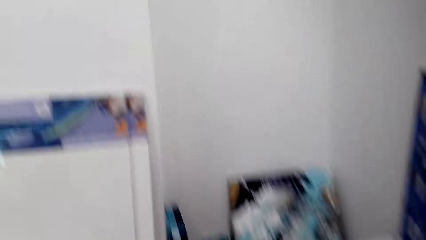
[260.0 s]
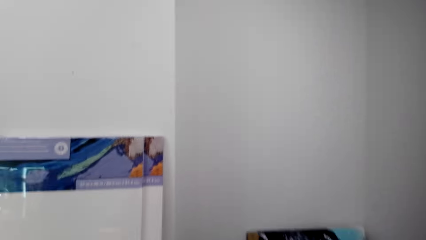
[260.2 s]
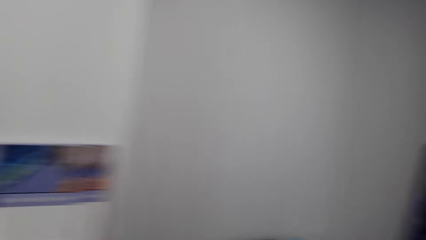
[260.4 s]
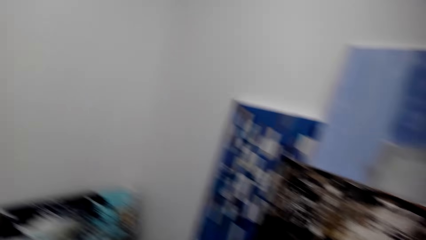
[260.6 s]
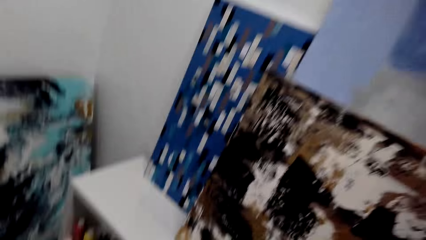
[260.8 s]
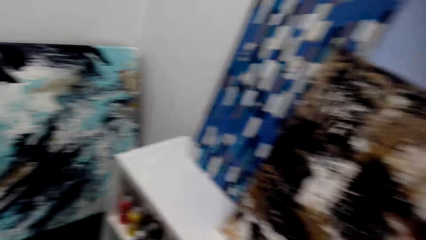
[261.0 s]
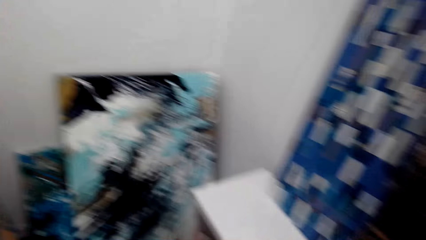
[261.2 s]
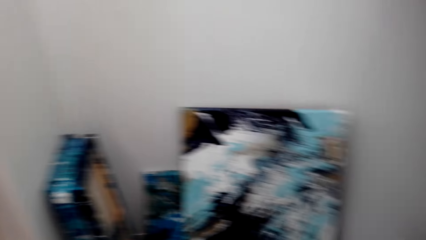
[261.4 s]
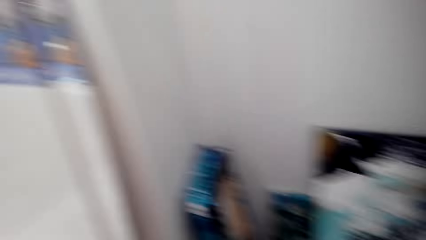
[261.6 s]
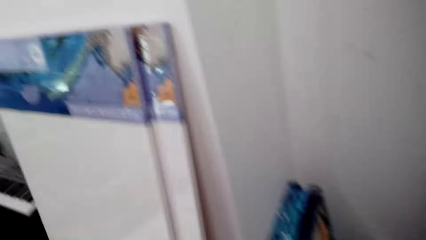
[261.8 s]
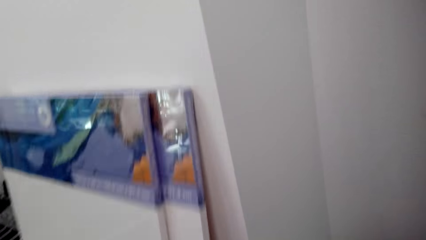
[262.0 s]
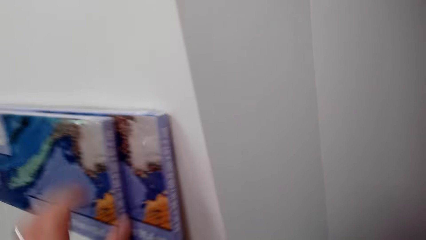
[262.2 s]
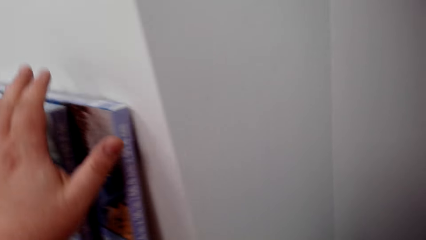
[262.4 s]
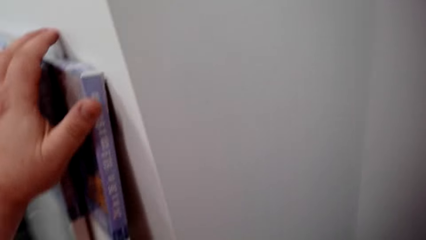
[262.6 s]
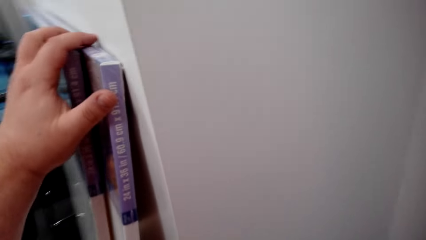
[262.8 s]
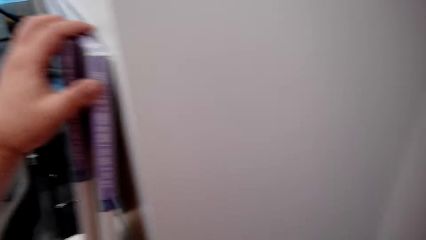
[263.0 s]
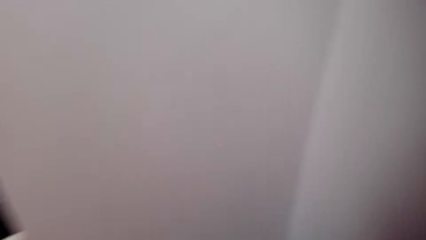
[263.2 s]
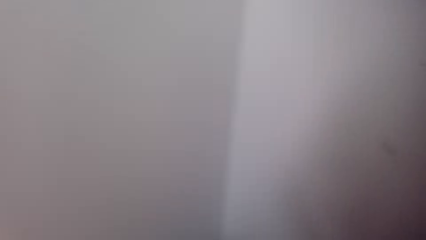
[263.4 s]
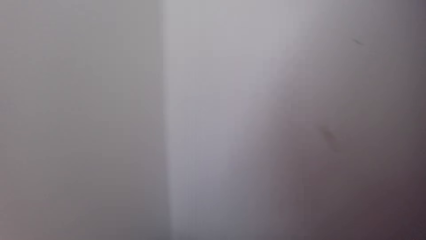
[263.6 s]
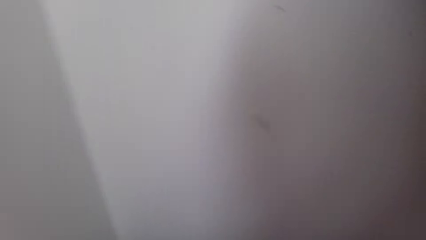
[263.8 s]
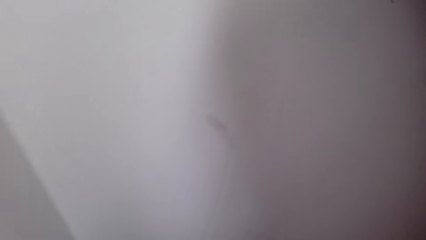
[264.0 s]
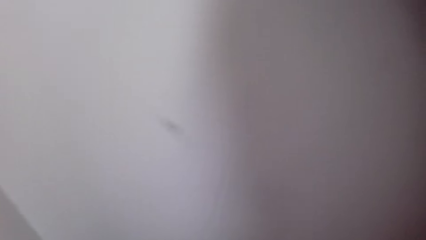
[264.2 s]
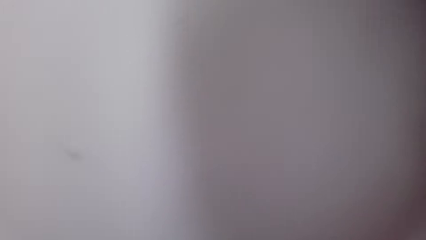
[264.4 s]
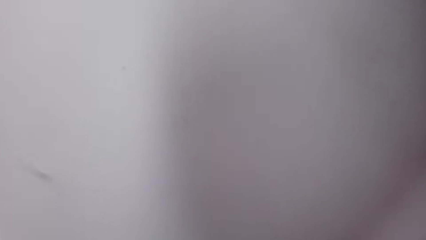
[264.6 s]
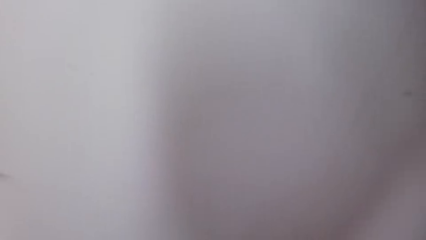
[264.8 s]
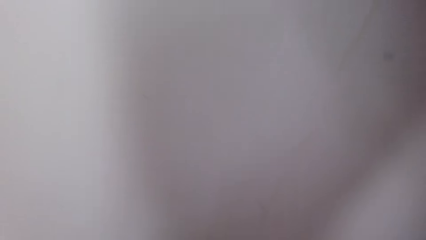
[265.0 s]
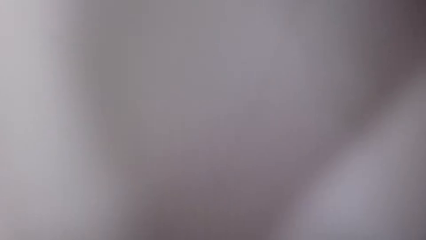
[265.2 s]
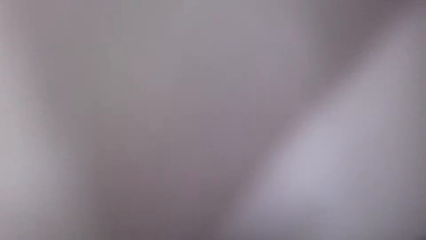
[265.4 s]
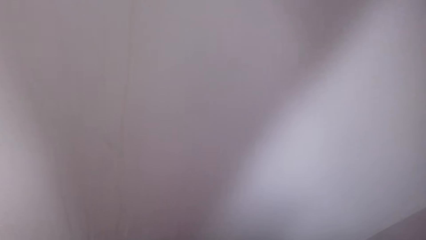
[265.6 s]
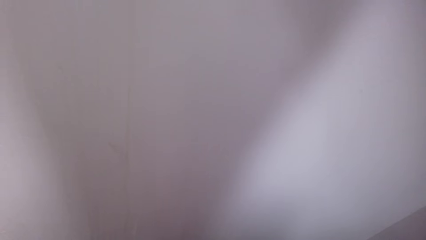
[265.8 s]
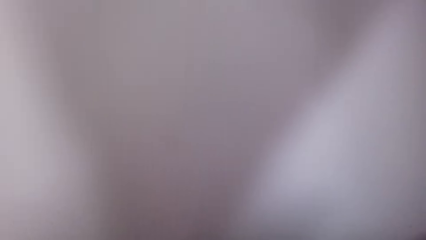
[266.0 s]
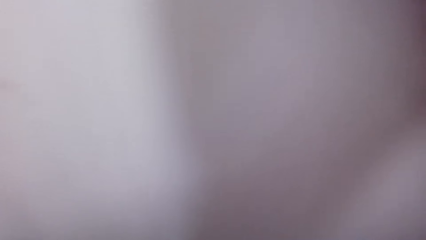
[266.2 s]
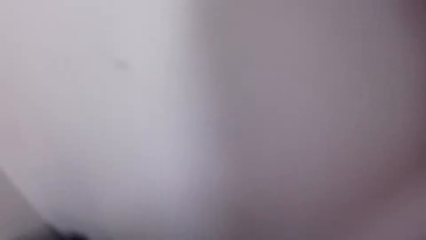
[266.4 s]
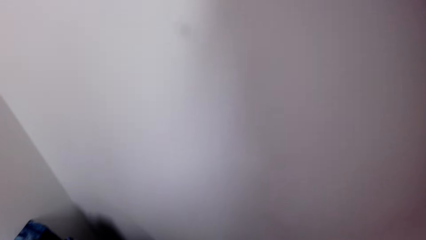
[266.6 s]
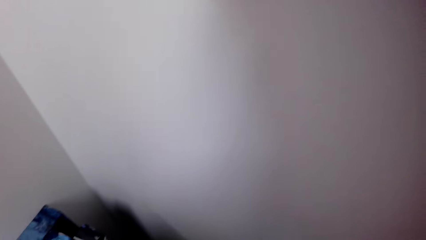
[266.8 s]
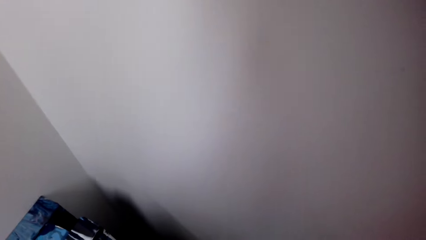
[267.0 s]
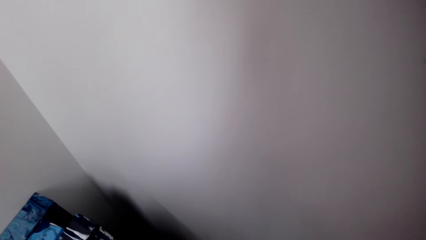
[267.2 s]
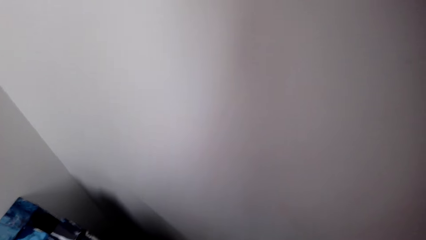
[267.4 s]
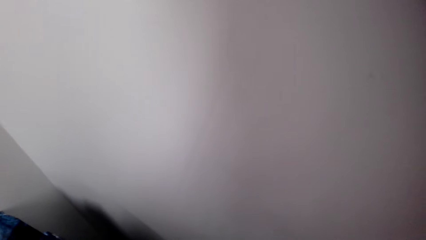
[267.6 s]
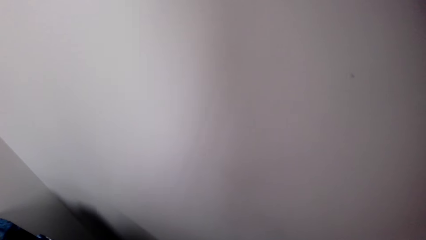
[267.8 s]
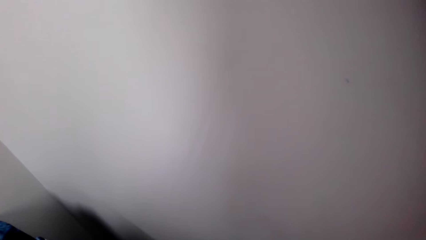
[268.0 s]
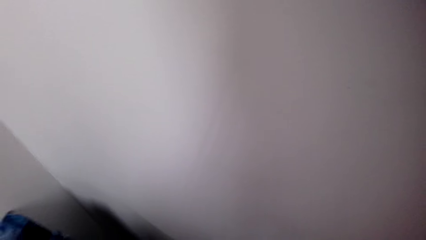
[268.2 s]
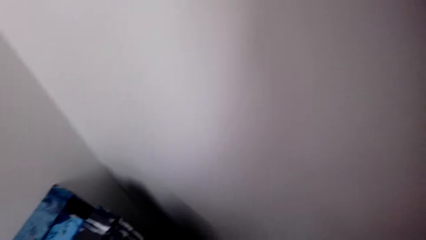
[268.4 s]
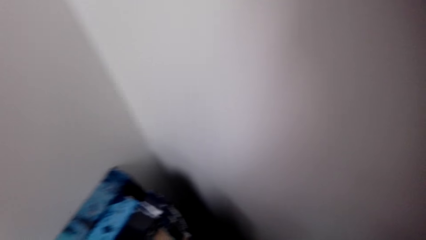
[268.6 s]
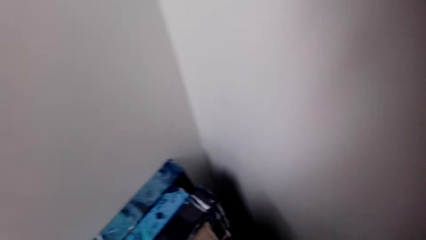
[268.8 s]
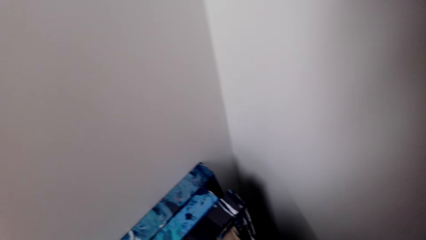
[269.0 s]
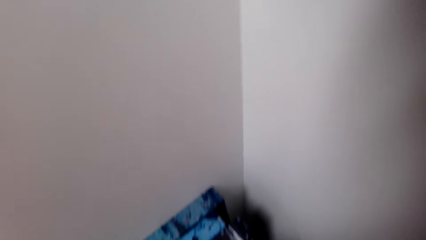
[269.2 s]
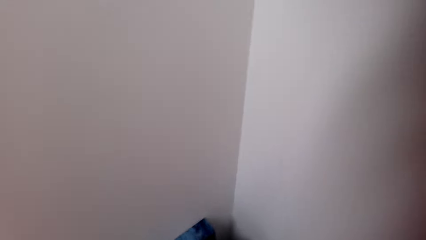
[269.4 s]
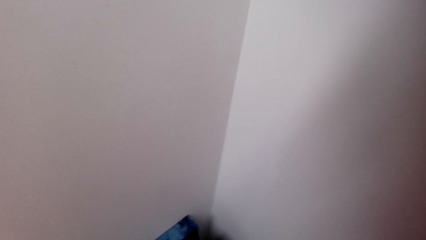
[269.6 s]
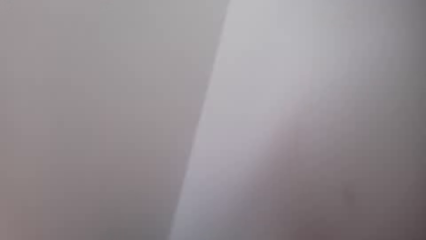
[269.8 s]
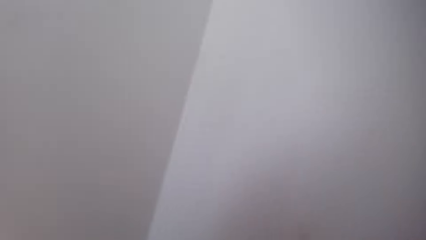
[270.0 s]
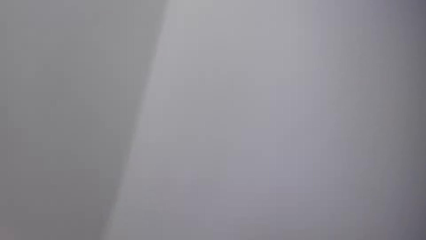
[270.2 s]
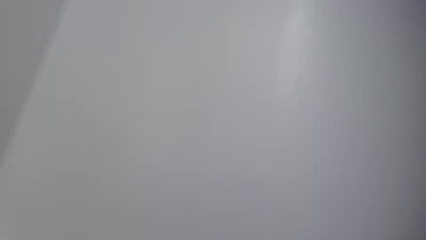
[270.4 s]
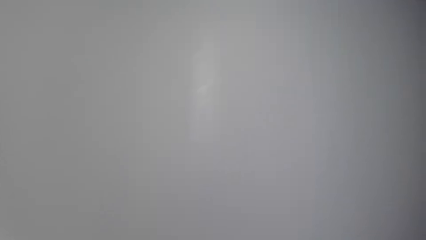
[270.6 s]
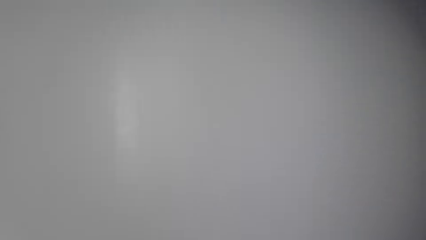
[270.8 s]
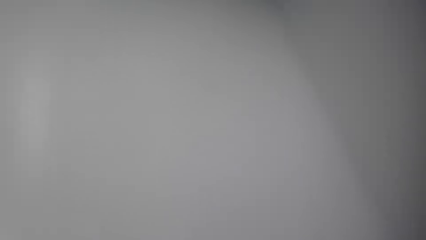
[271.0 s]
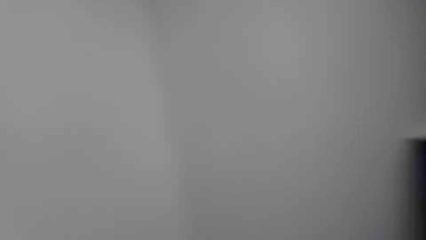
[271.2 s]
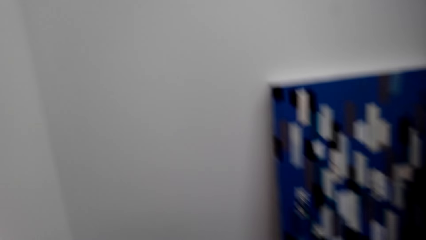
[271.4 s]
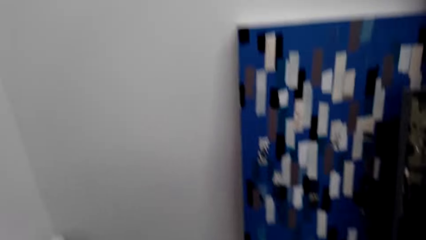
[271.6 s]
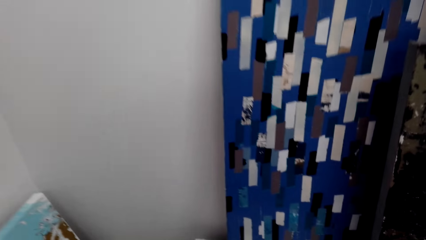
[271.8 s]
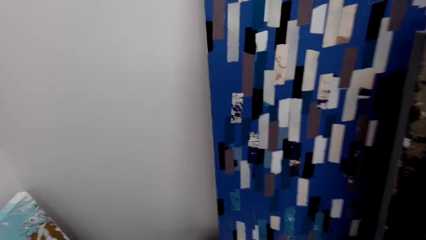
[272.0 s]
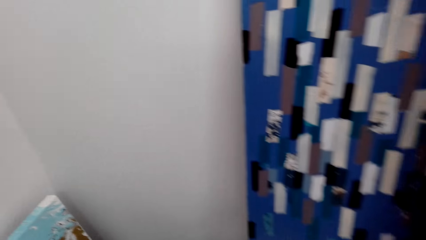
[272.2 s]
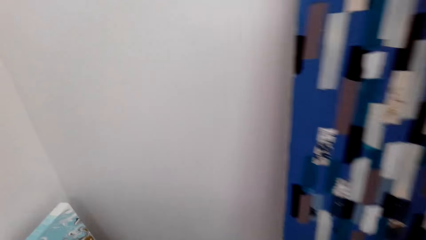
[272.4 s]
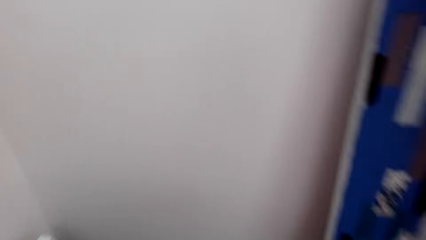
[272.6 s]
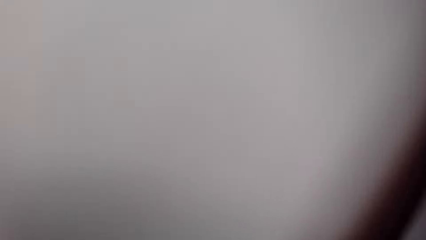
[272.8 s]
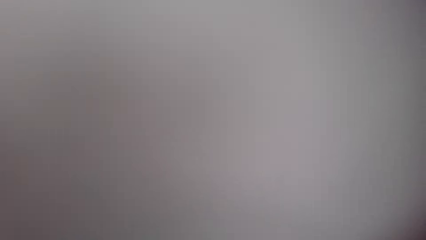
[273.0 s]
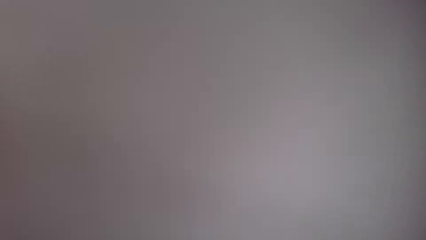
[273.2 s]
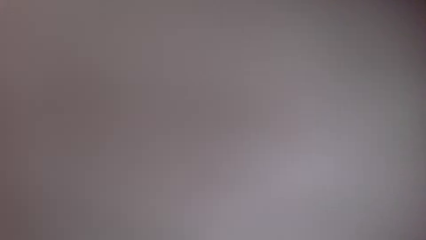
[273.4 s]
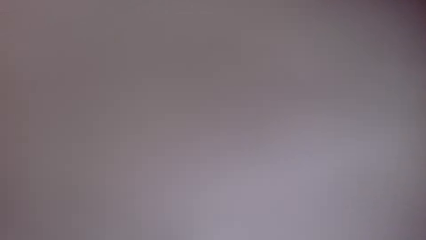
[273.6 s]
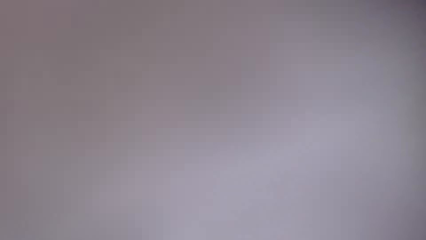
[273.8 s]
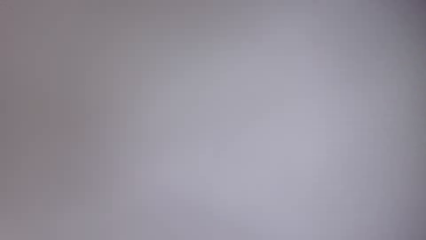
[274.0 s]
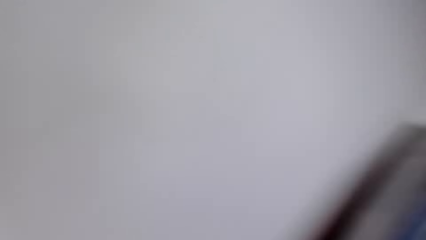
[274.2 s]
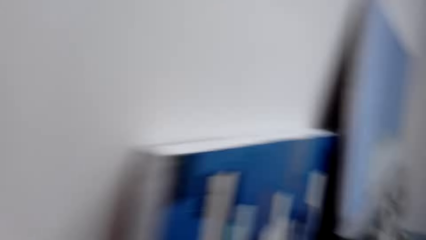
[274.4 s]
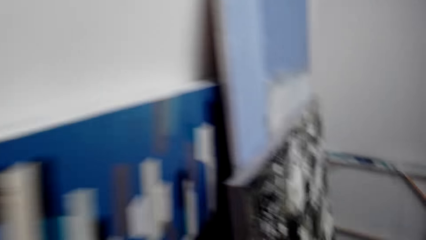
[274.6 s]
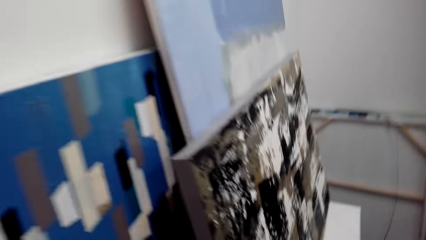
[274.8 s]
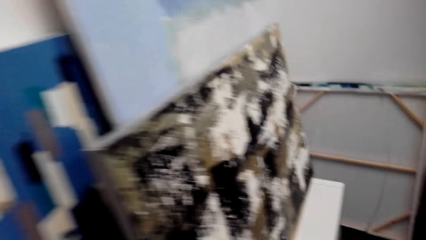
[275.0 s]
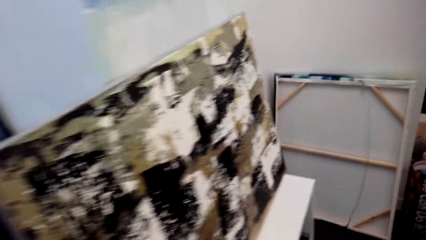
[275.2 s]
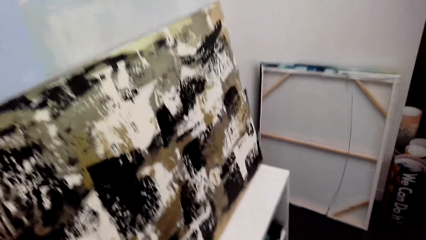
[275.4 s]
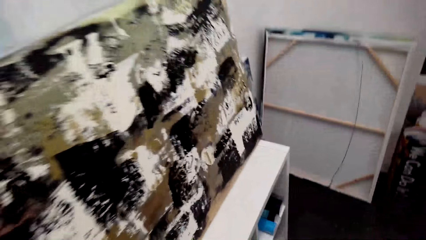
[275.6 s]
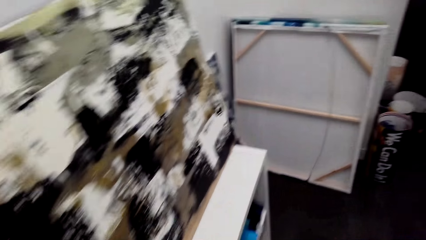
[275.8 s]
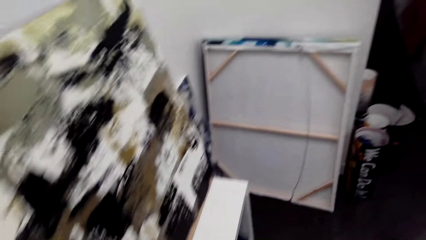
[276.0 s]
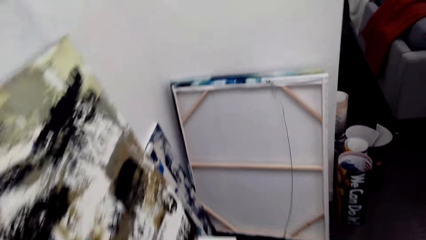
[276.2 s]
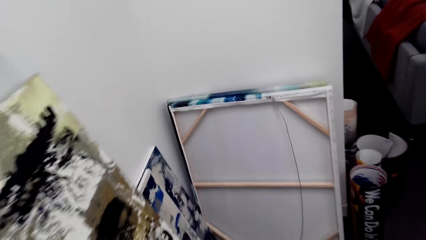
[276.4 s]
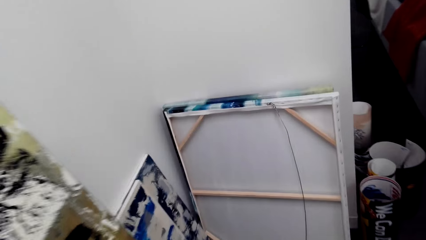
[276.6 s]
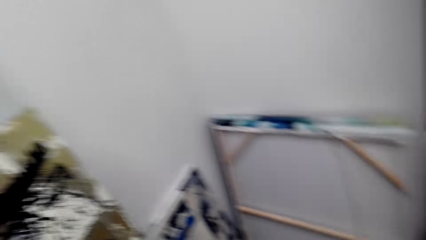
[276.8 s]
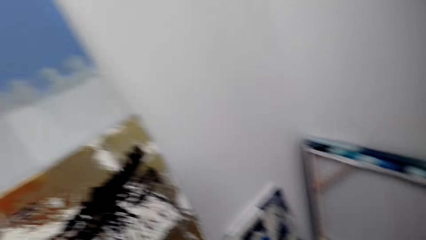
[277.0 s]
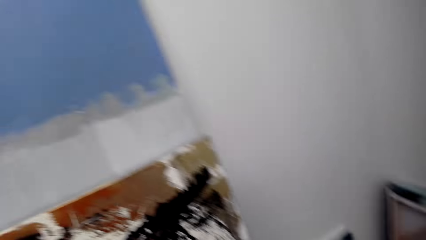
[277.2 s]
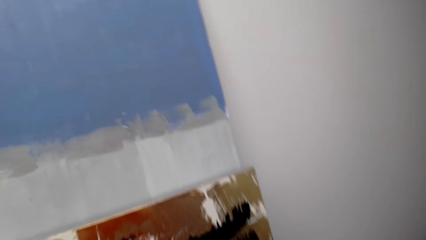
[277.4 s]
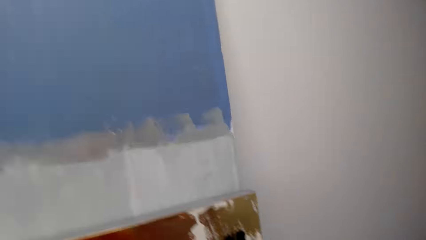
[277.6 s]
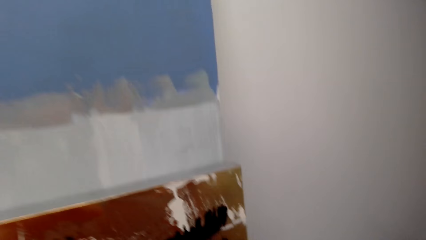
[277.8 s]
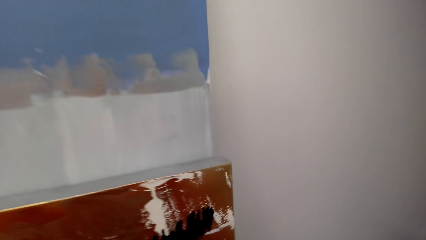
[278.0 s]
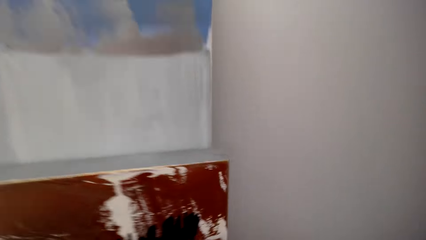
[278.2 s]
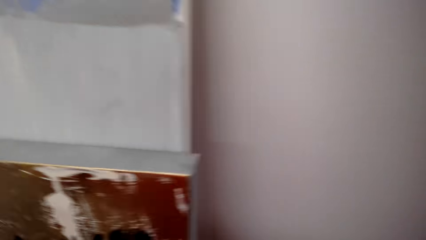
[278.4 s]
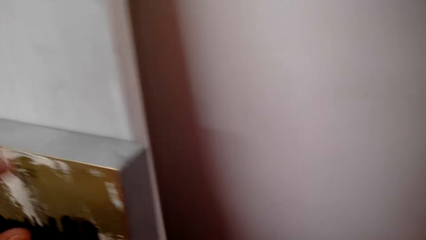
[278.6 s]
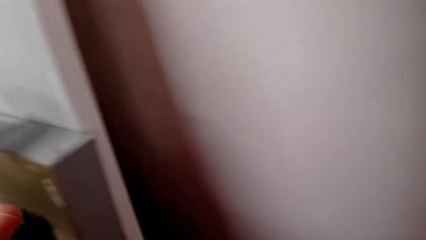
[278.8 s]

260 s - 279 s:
The camera wearer walks near the wall art pictures. They touch the wall art pictures. They move something. They look around. They walk around. They look around. They walk around.
